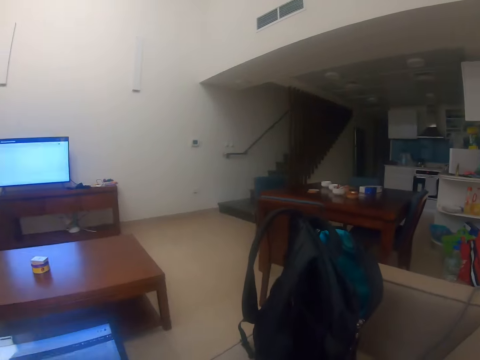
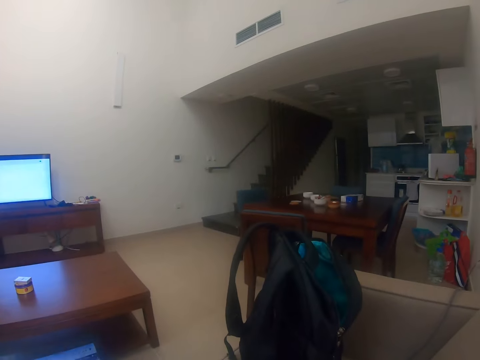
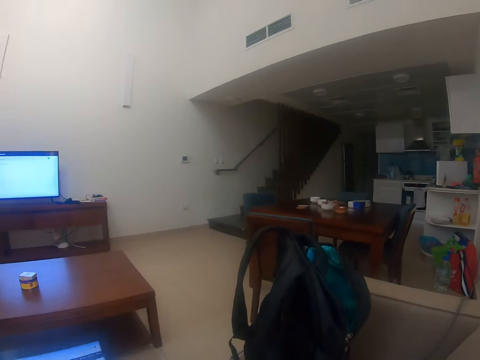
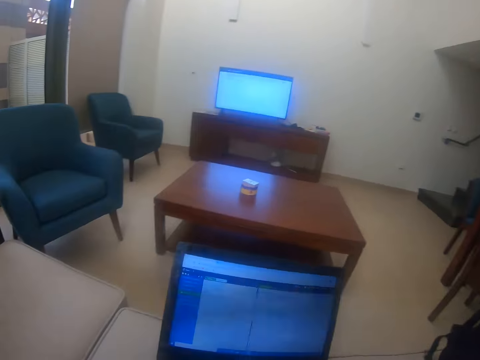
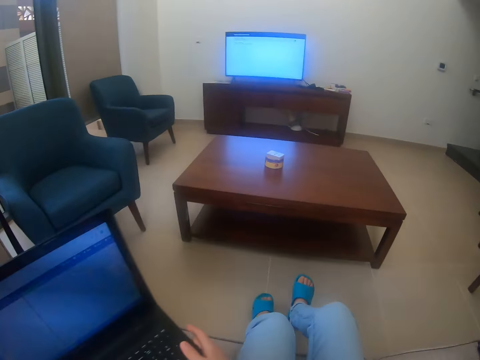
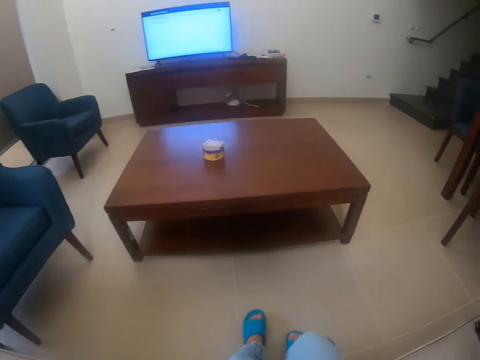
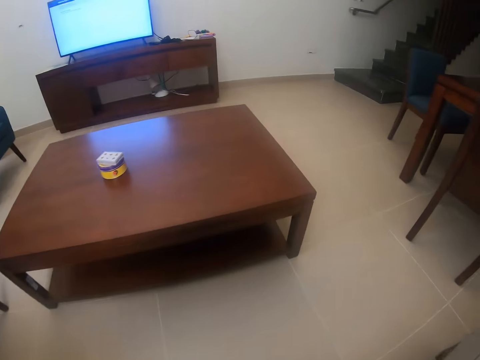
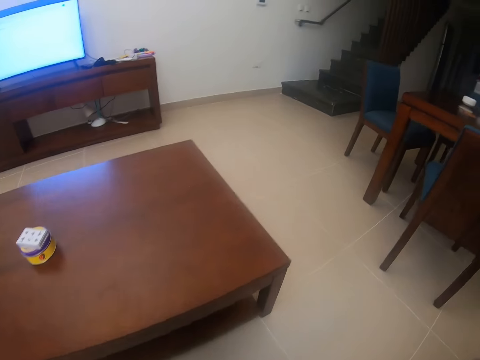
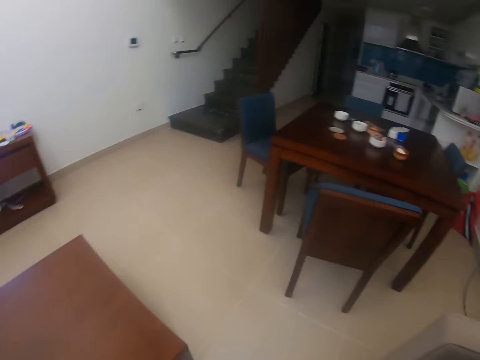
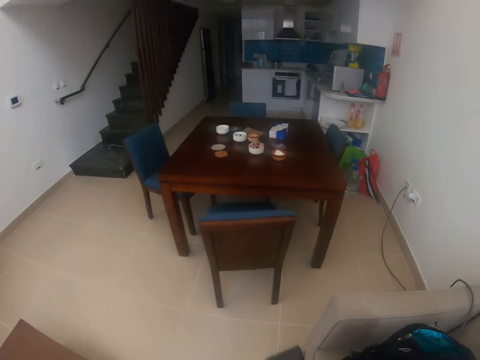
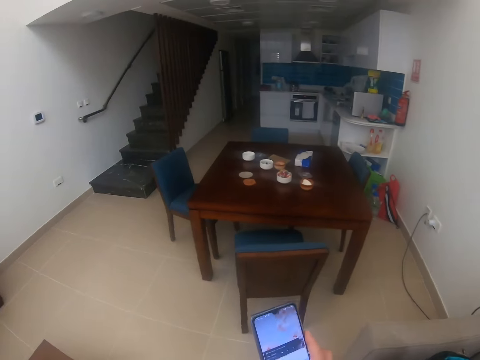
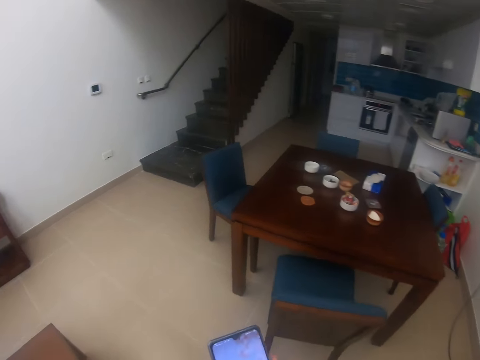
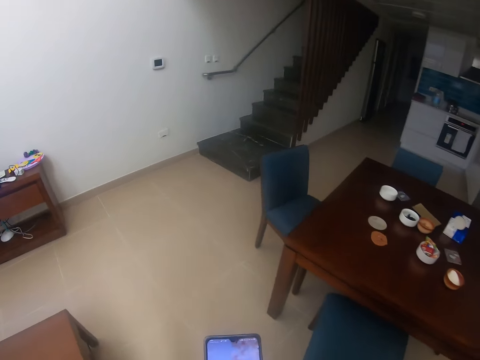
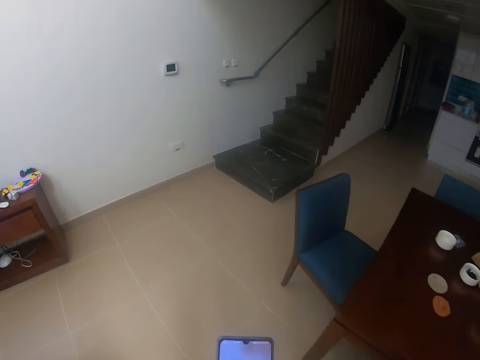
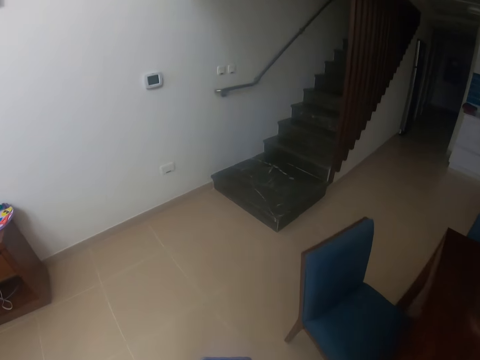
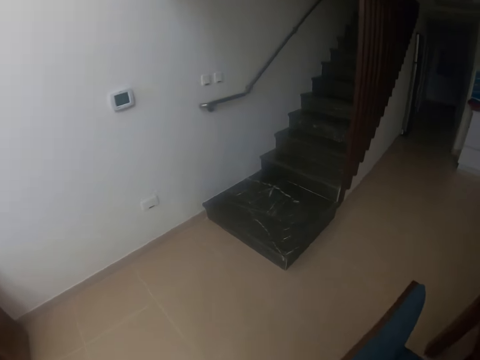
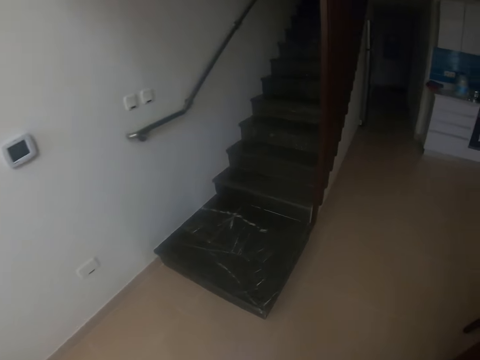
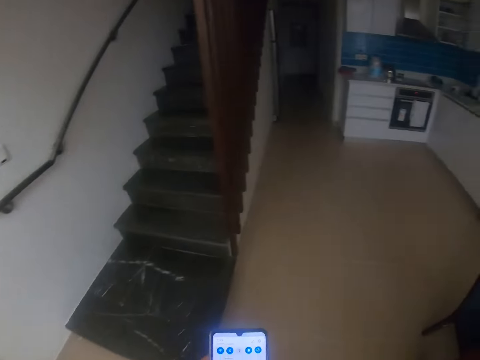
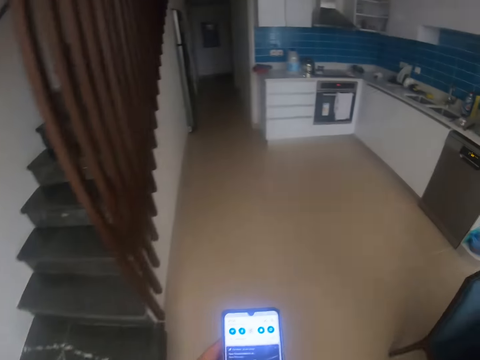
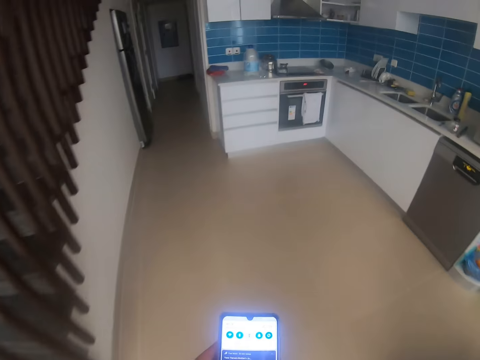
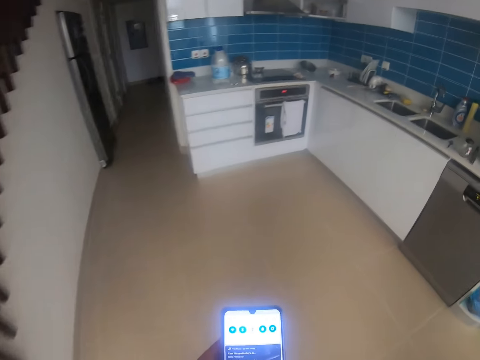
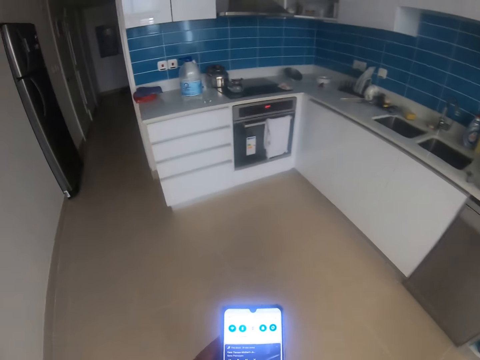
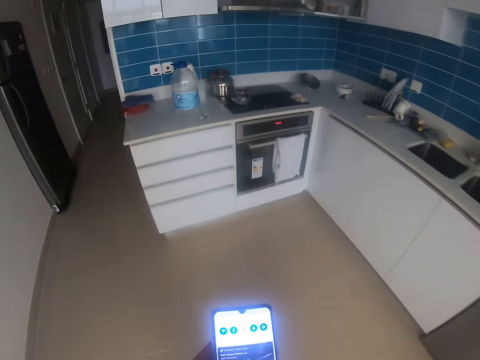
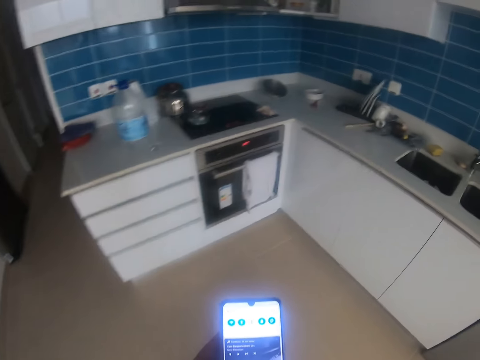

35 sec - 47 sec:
The camera wearer looks around. They push the laptop away, put the laptop down, stand up from the chair and walk around. They press the phone. They use the phone.

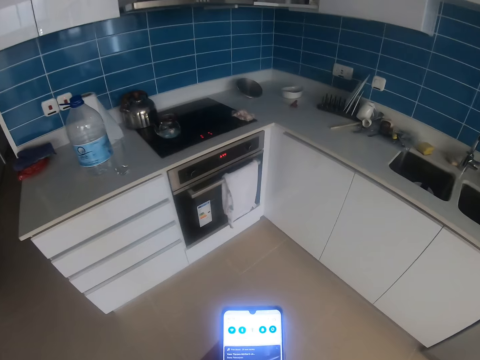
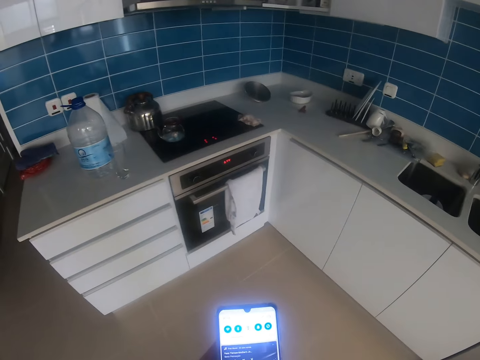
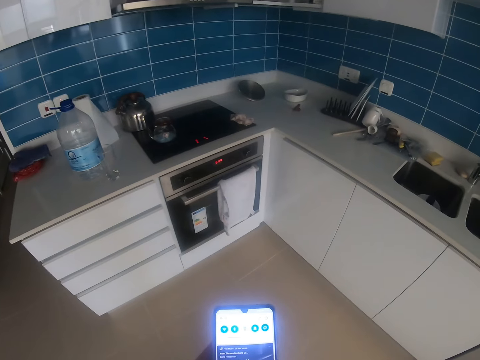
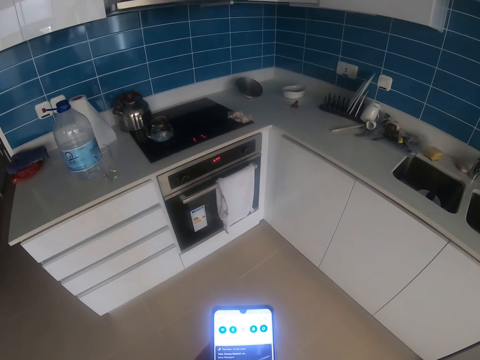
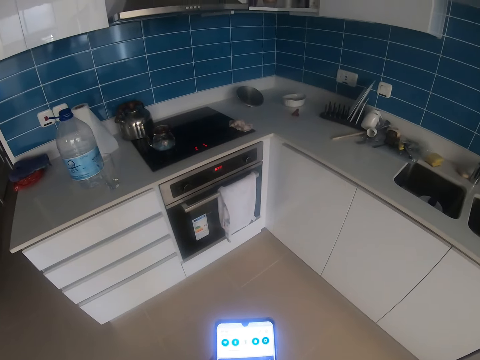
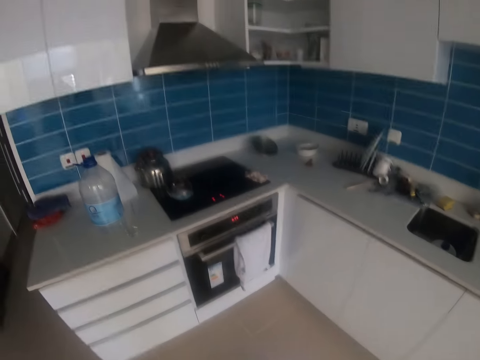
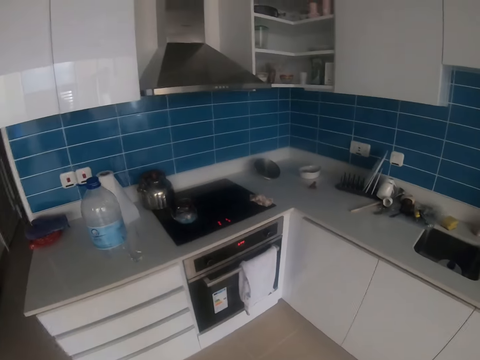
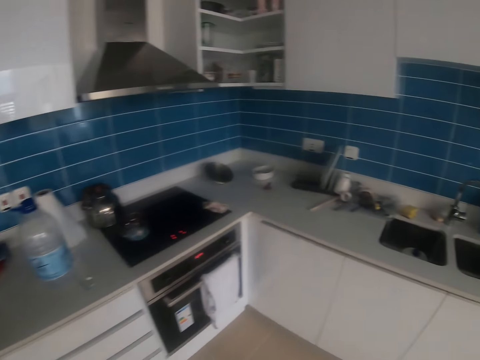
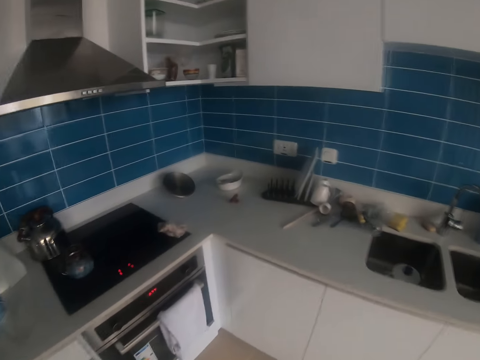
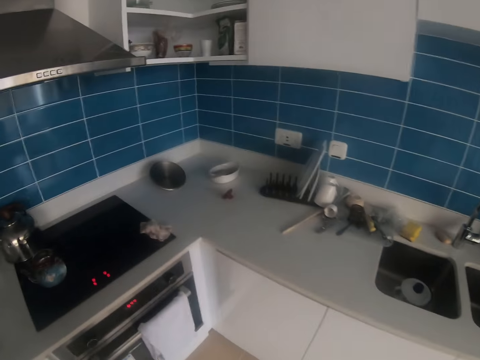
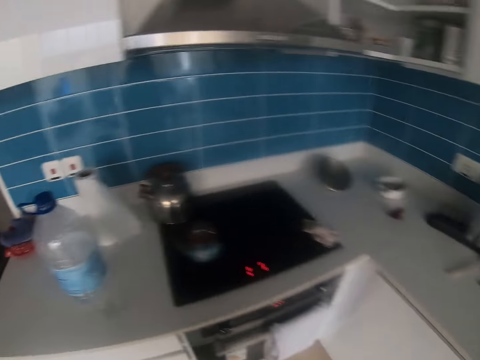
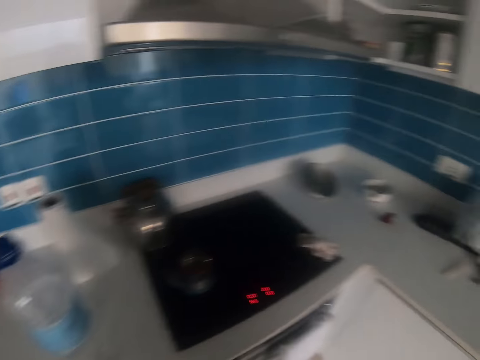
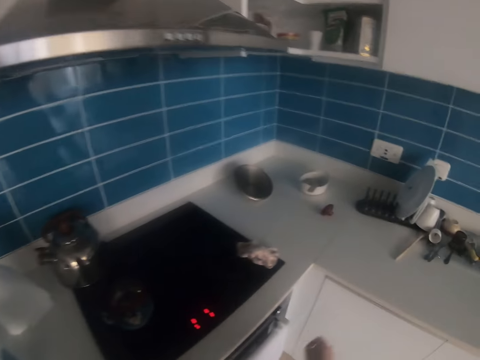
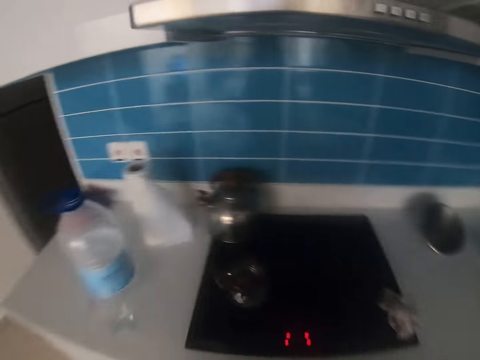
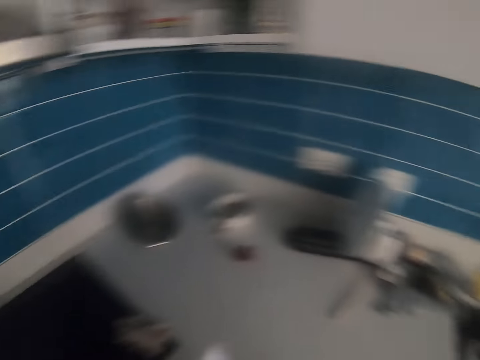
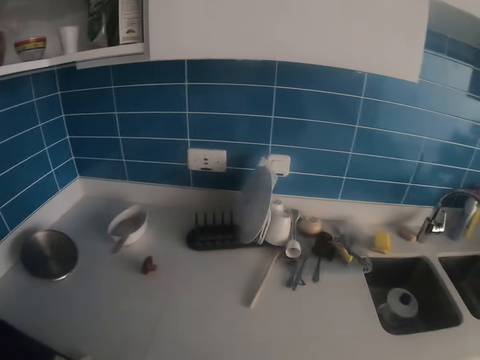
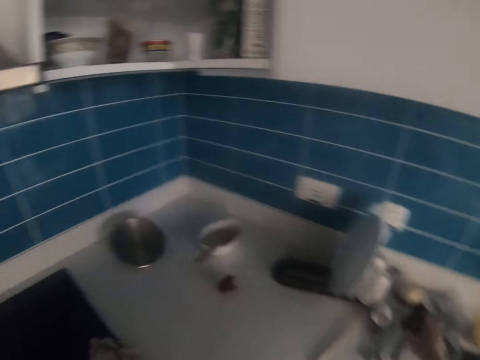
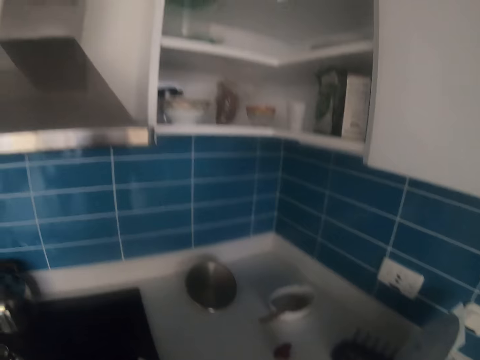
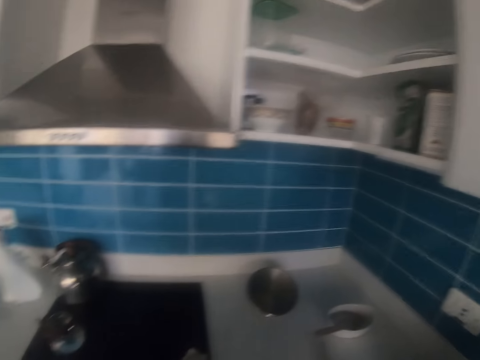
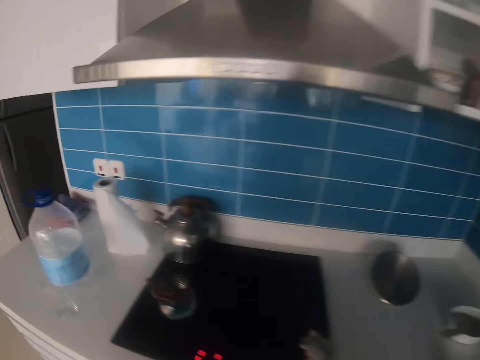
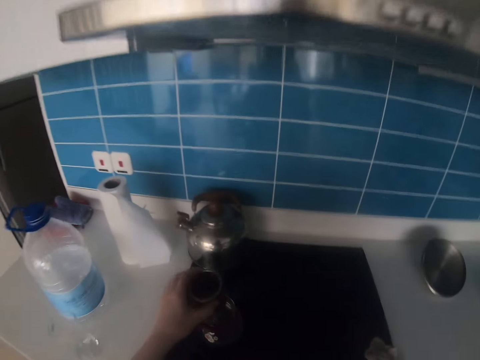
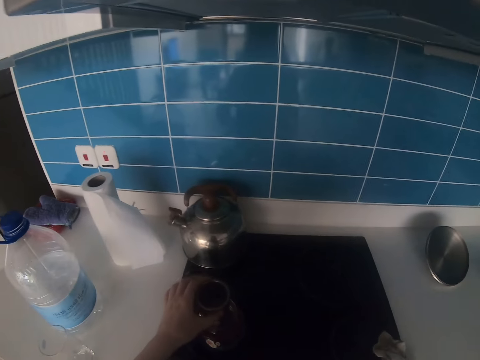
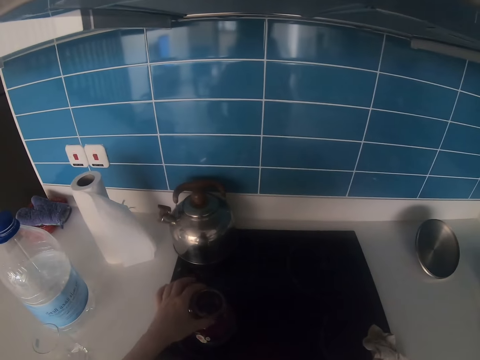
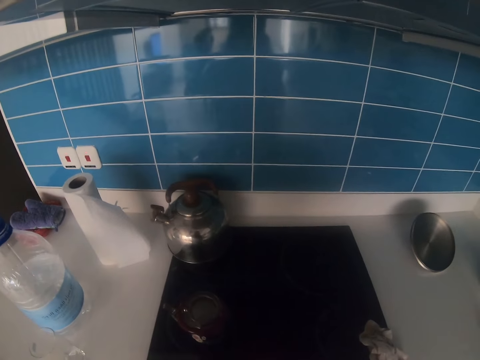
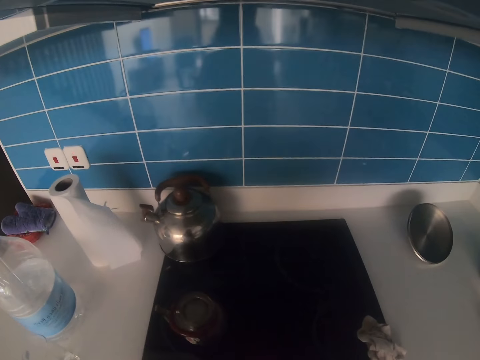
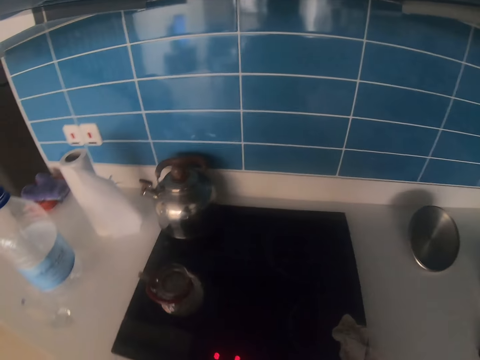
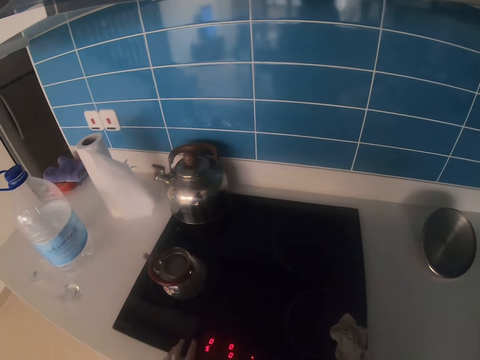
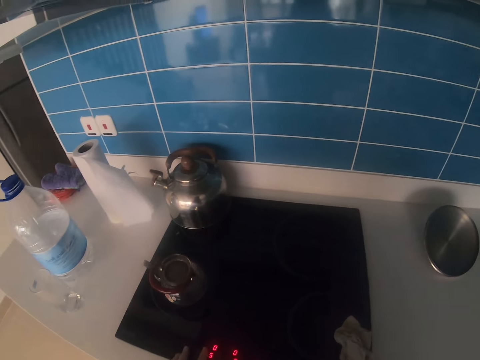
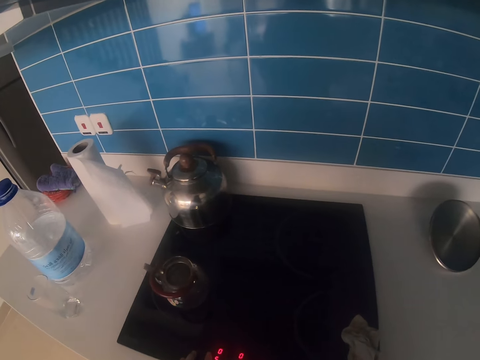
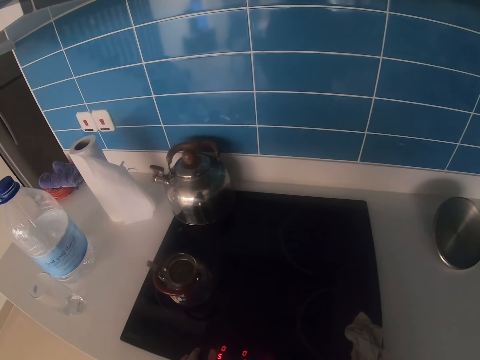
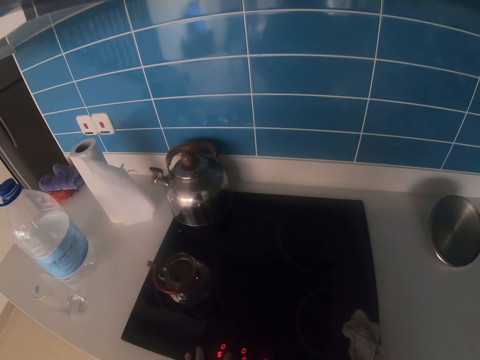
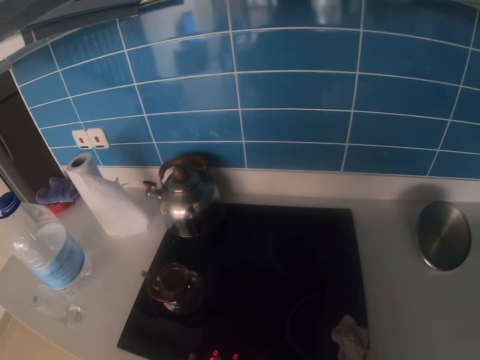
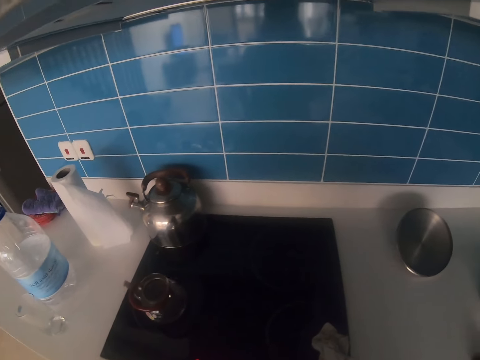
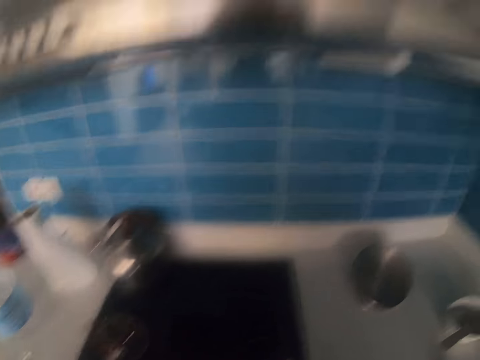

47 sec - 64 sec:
The camera wearer puts the phone away. They look around. They pick up the teakettle lid and put the lid on the teakettle. They turn the cooker on.
